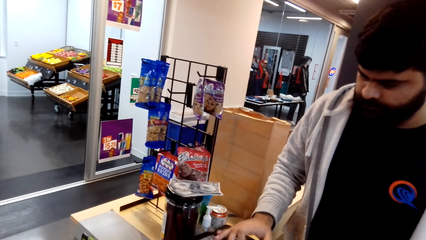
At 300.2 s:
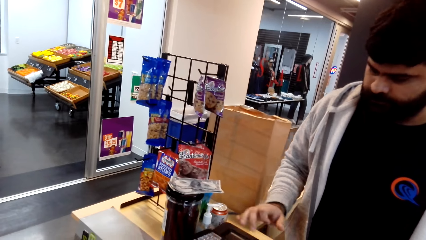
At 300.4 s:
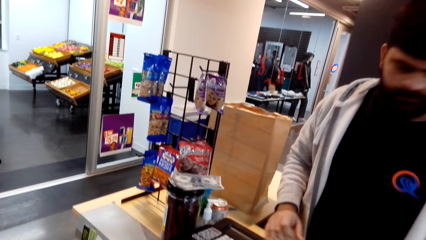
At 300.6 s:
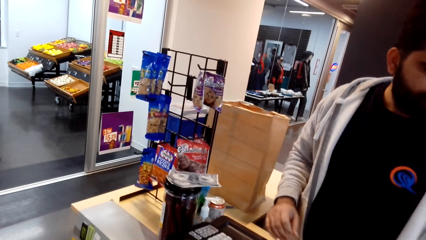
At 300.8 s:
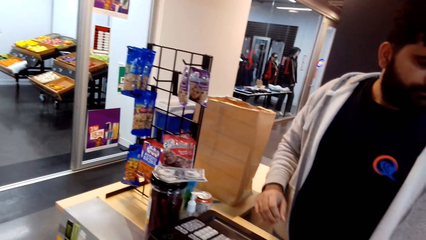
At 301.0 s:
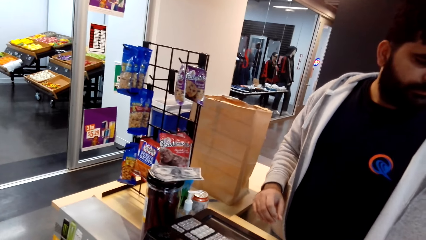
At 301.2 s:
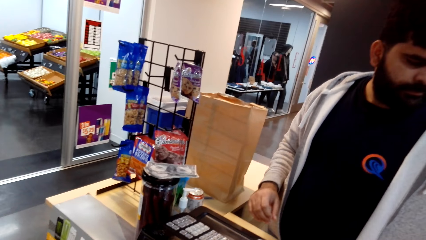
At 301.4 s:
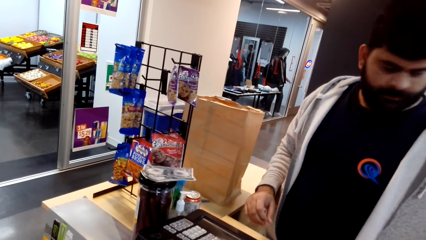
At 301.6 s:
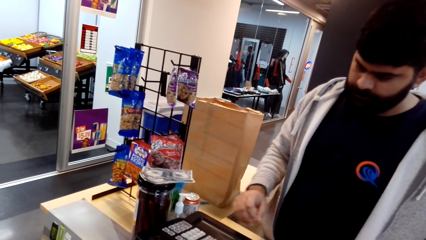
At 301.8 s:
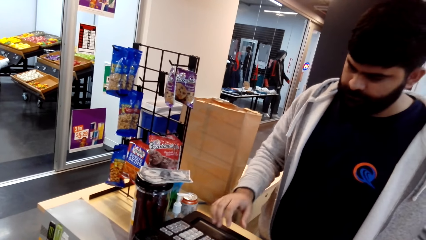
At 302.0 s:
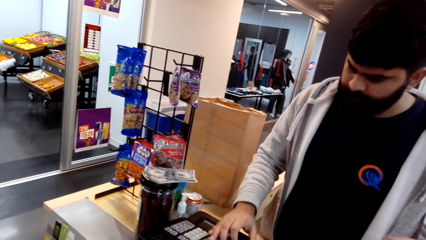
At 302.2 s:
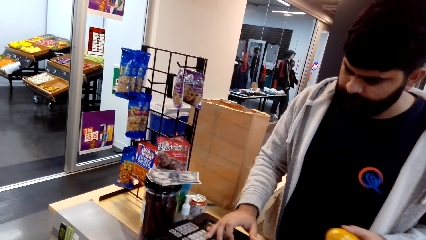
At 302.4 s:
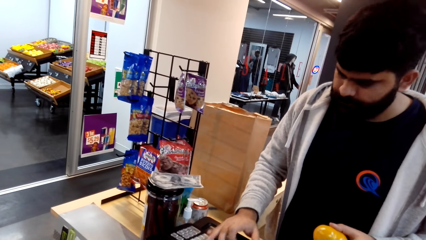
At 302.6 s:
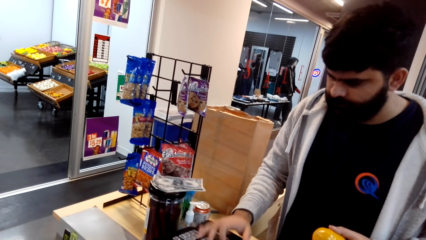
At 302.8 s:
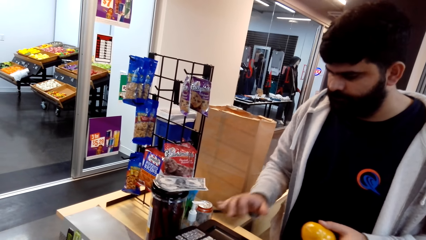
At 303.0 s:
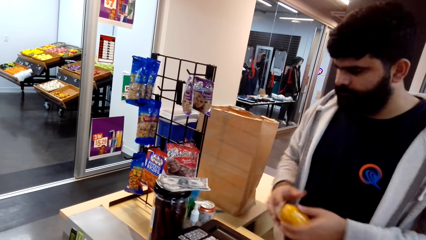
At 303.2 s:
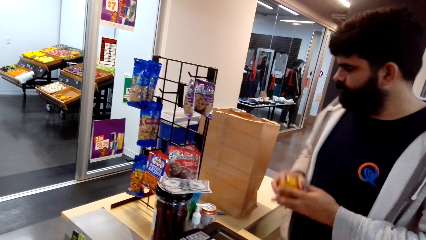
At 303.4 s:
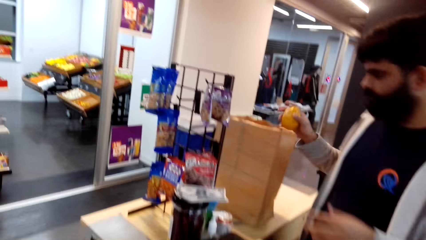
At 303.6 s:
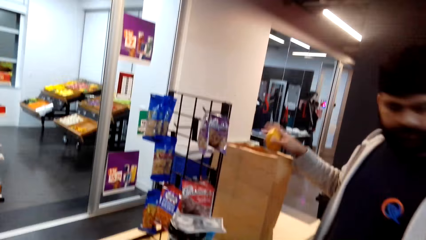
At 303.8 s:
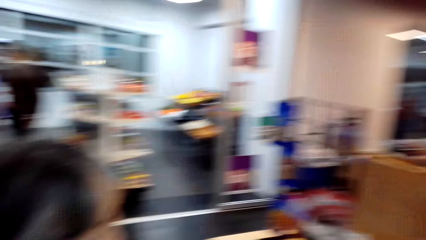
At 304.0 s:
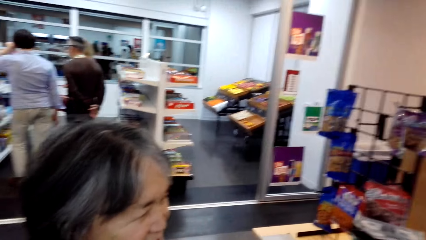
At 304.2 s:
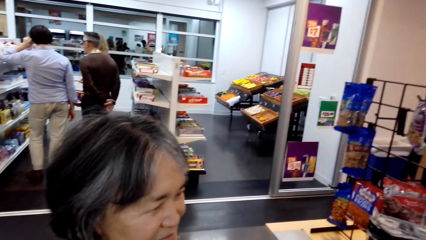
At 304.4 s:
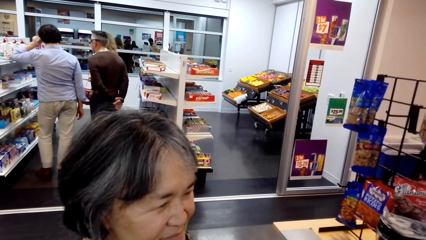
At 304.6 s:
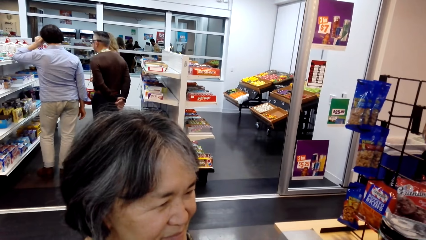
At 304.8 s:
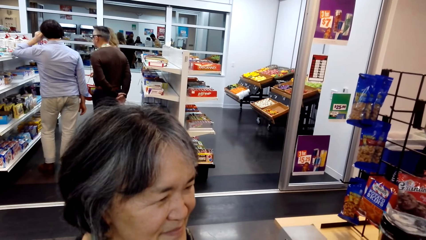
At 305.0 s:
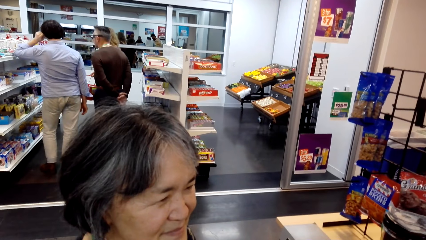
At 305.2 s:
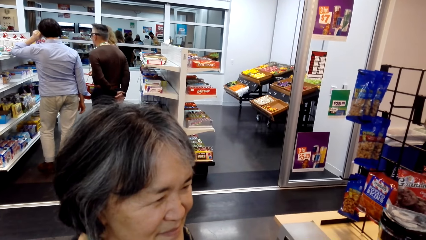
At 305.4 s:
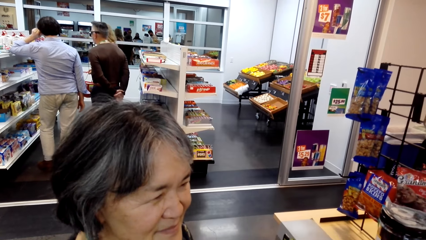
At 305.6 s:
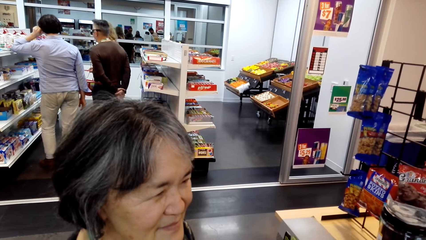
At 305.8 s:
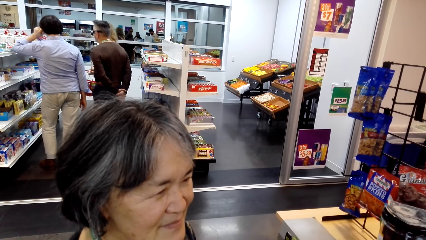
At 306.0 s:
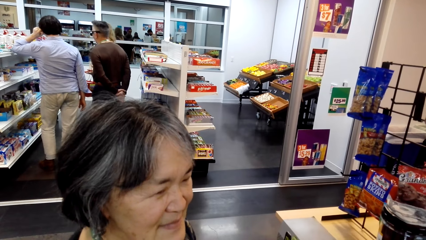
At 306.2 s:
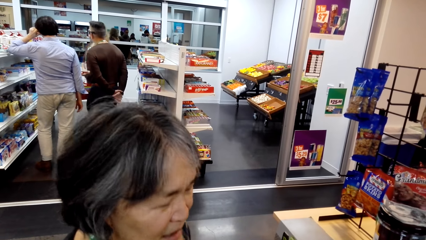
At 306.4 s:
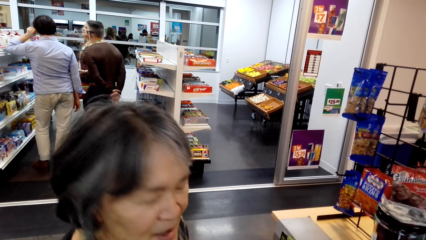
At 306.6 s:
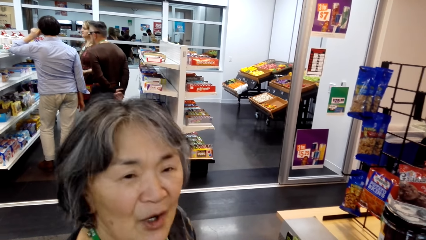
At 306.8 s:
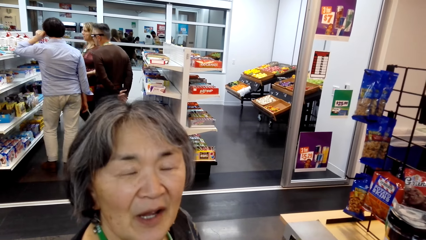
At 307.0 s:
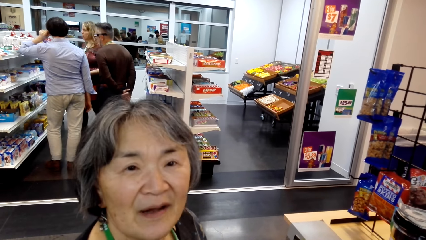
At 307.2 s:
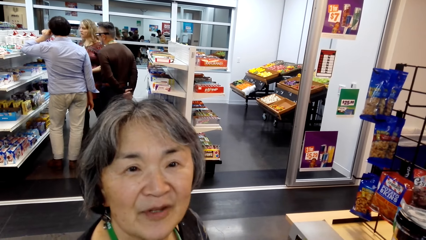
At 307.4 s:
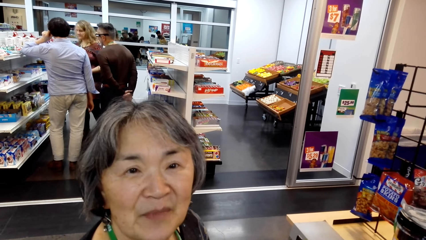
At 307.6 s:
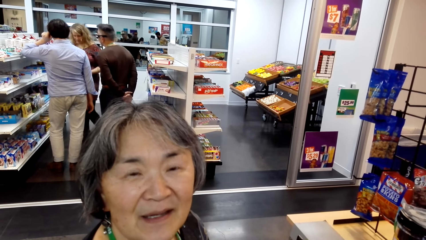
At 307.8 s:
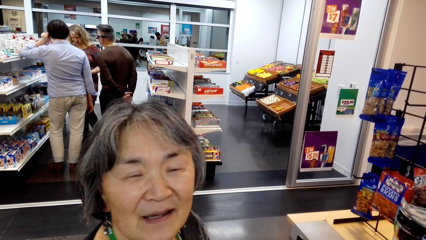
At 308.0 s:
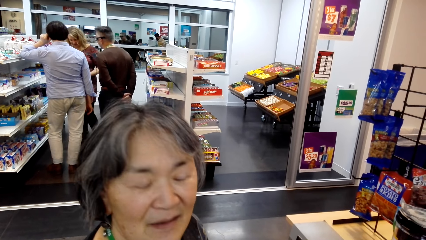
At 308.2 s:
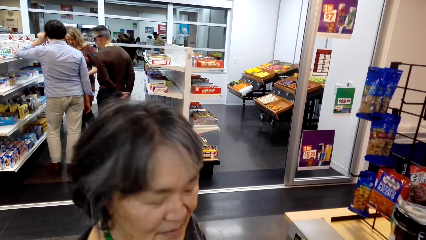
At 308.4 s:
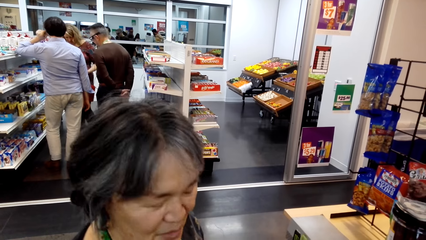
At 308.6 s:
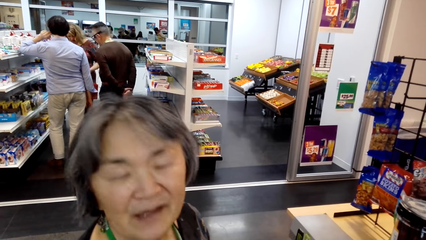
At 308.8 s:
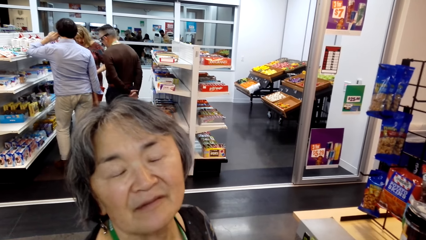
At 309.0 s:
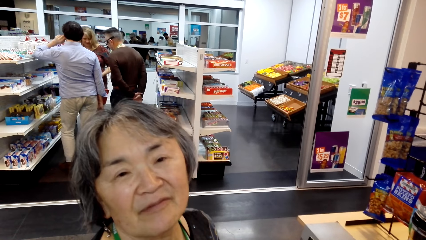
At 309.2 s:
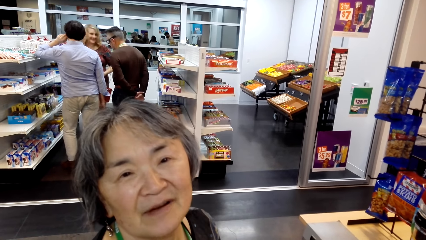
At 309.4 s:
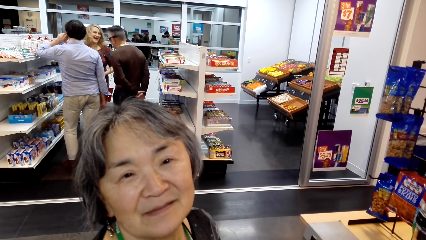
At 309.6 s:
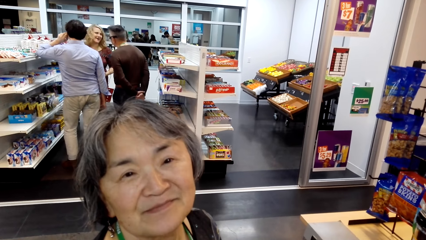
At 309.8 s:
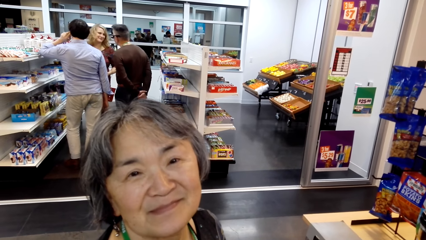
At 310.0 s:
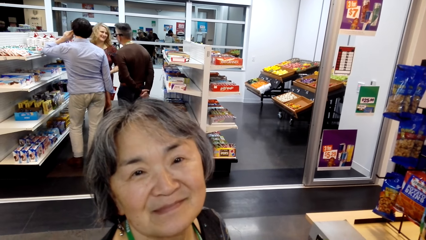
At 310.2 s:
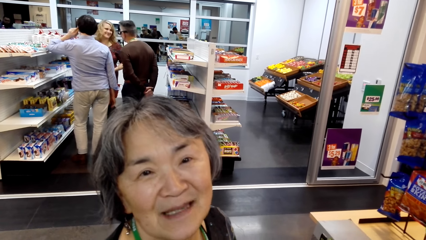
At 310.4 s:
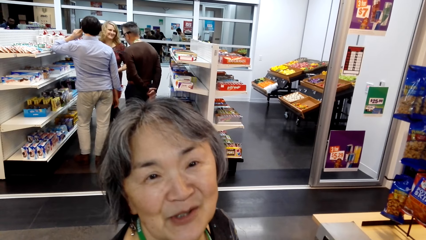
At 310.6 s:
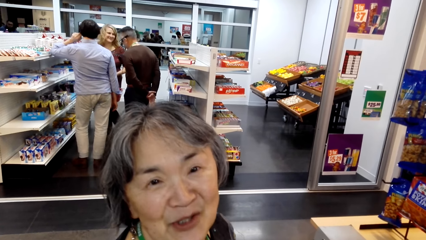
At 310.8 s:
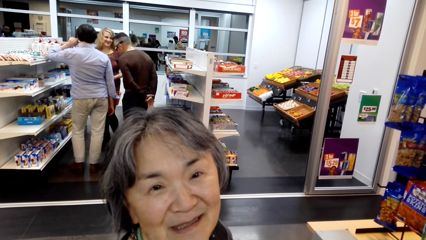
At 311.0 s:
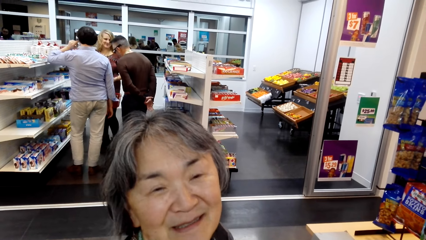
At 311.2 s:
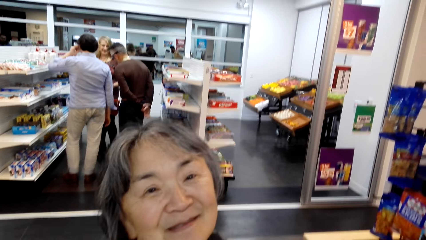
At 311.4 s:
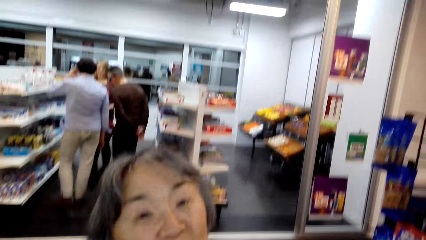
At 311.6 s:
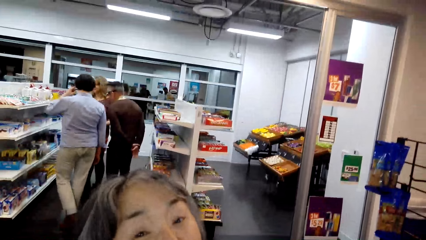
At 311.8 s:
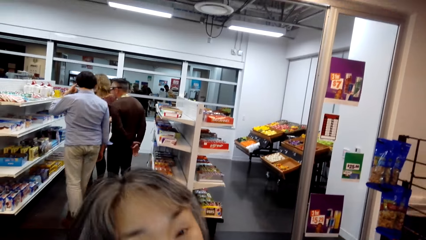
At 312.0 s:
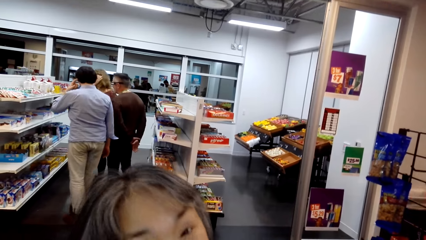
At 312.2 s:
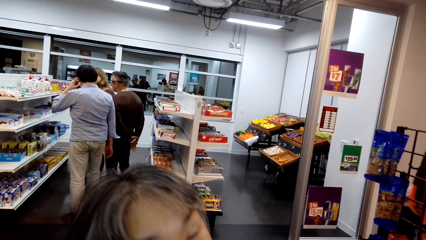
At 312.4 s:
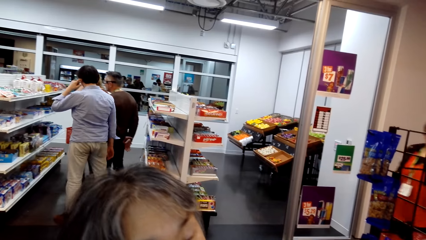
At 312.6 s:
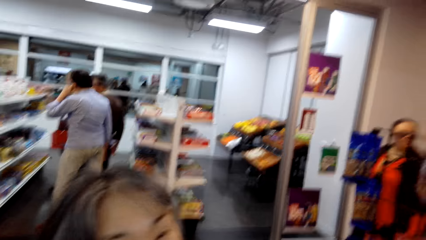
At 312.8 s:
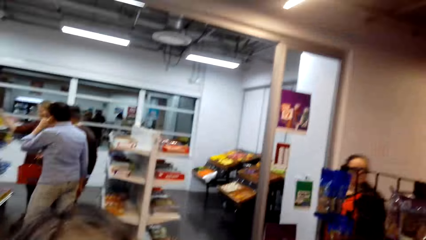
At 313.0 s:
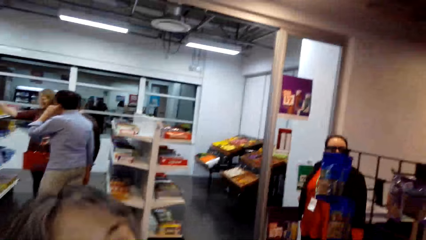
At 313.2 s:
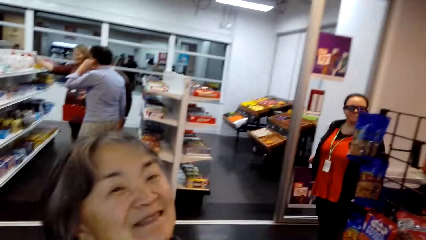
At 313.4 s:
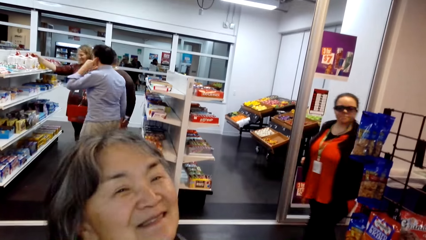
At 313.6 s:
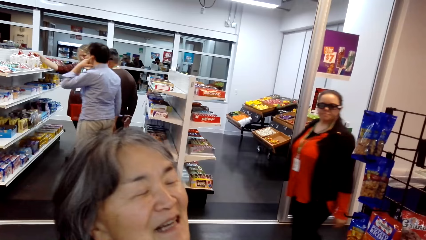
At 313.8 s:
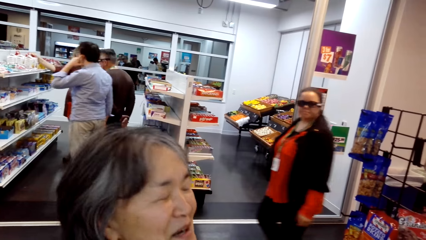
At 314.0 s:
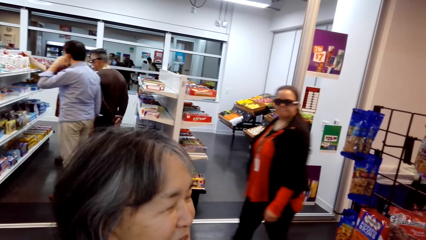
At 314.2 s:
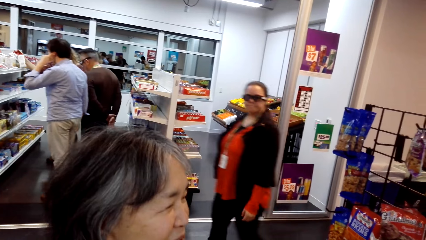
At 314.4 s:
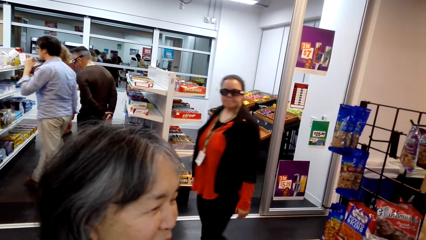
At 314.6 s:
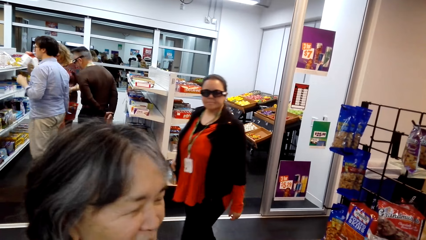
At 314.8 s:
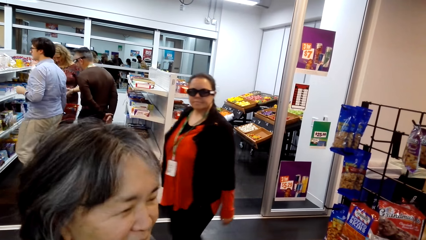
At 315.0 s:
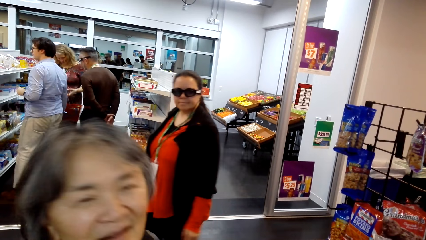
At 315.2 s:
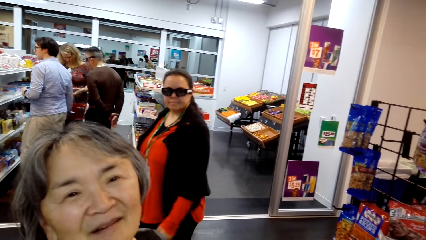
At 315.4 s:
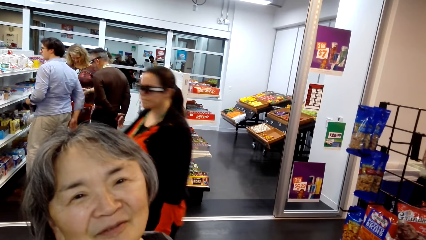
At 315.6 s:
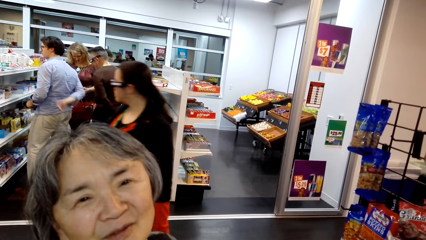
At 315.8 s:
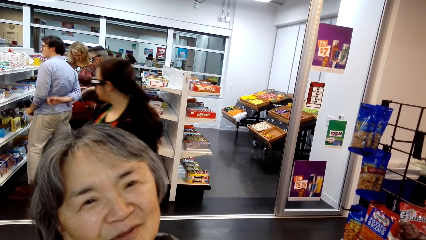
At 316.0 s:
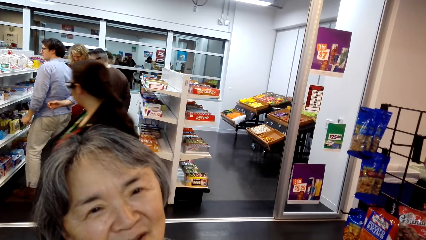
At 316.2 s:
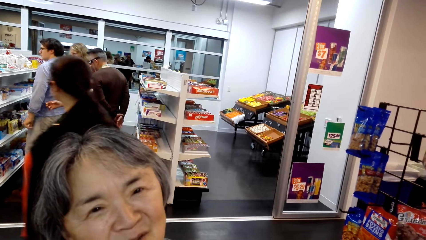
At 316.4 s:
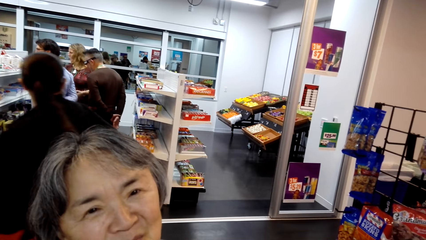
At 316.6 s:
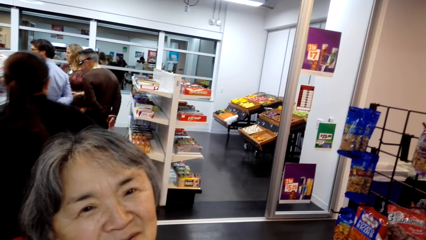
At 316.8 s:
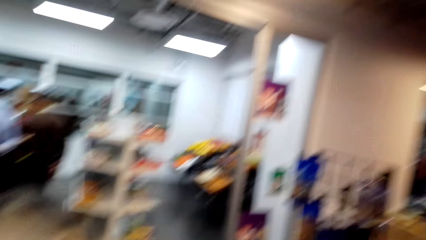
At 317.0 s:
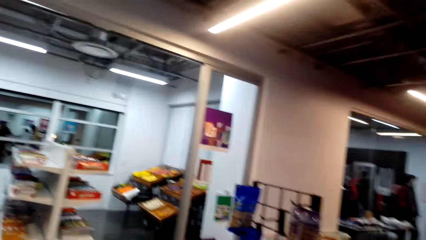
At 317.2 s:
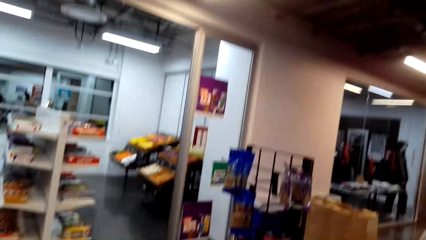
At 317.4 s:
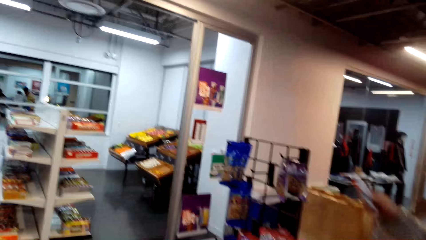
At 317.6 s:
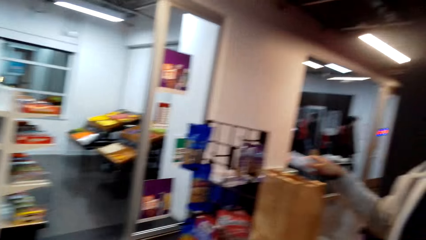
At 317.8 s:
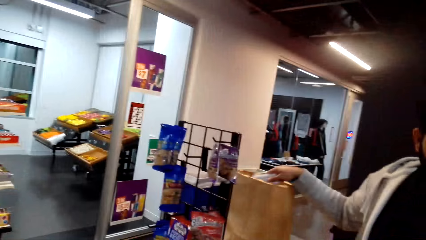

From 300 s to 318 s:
A man packs something in a paper bag. The man tills with the till machine and pulls his hand off the till machine. He tills with the till machine and pulls his hand off the till machine. He switches something to the other hand and puts something in the shopping bag. The camera wearer looks around the store. A woman talks to the camera wearer. Another woman communicates with two other men. A third woman walks around. The camera wearer looks around the store. The first woman talks to the camera wearer.
